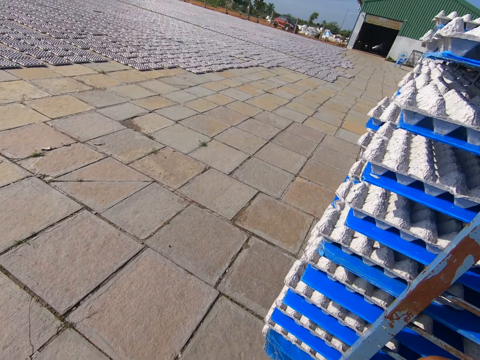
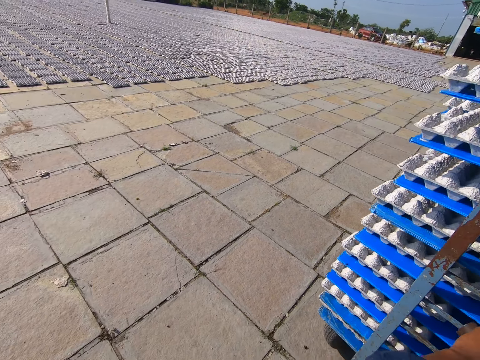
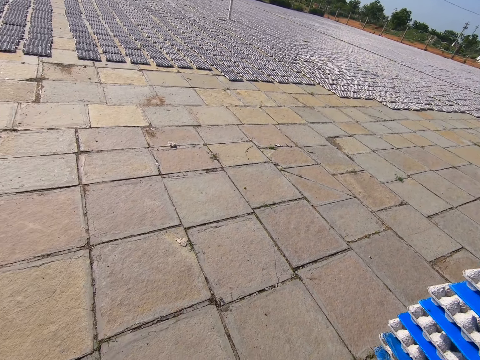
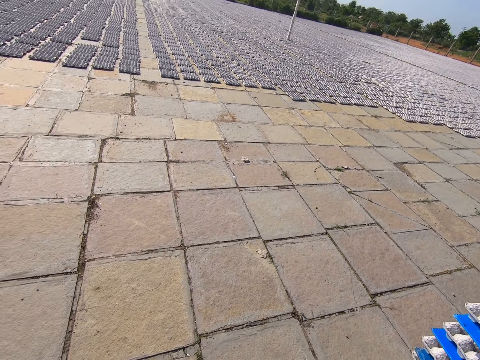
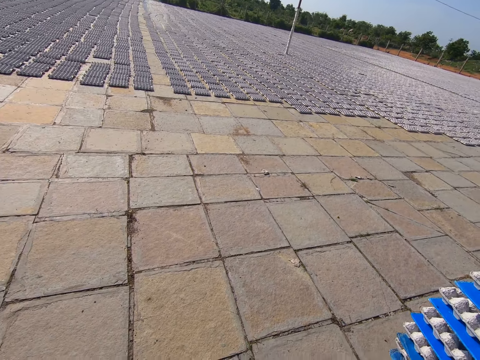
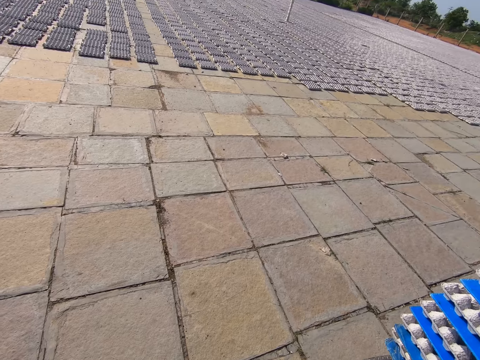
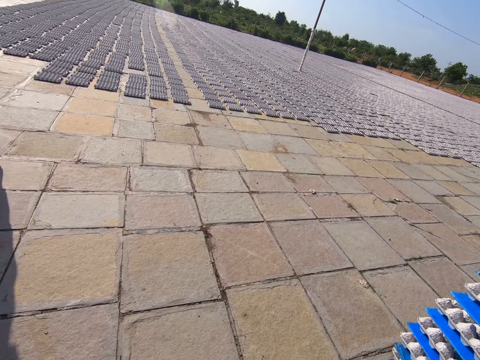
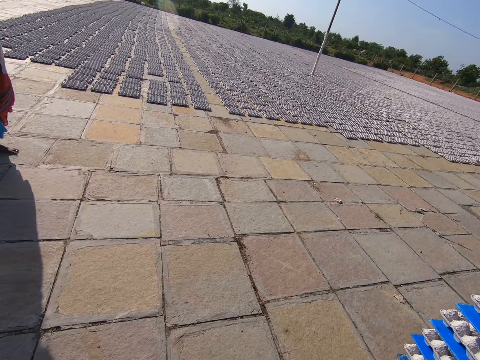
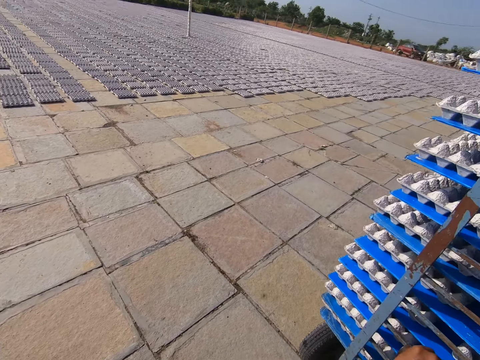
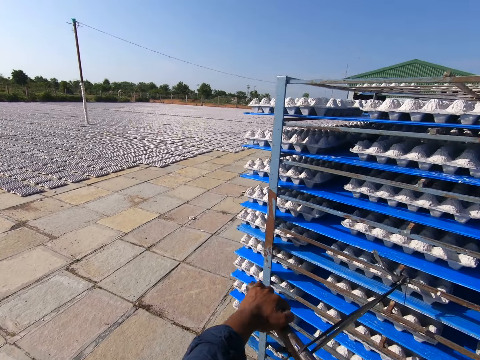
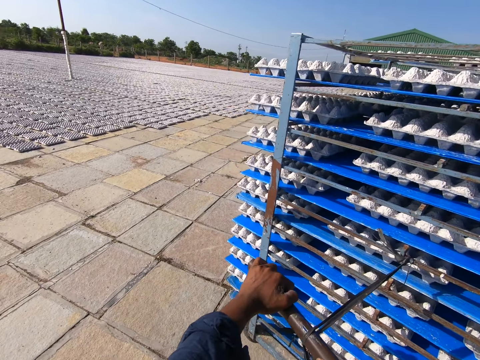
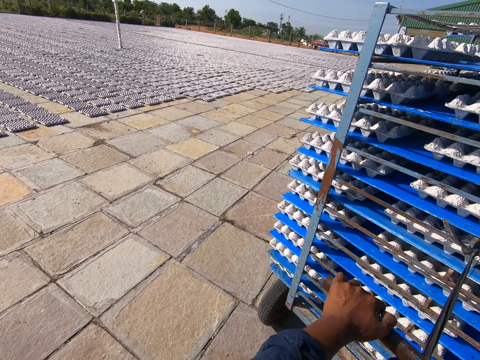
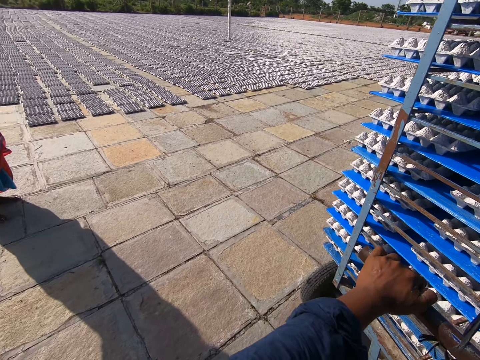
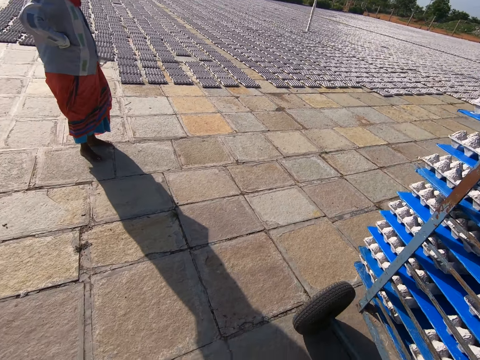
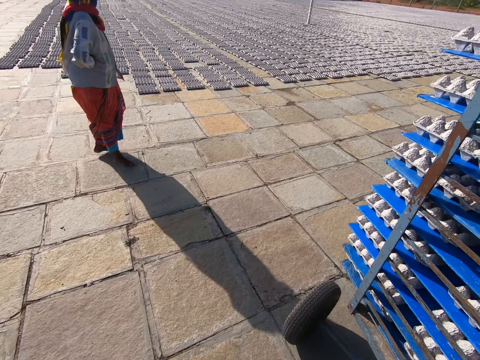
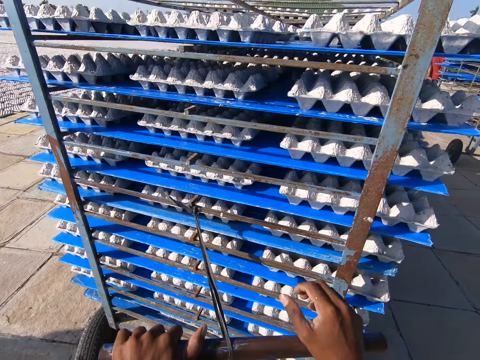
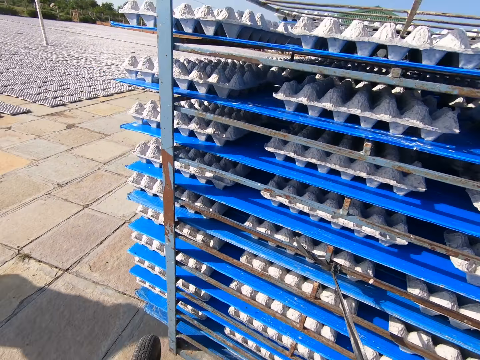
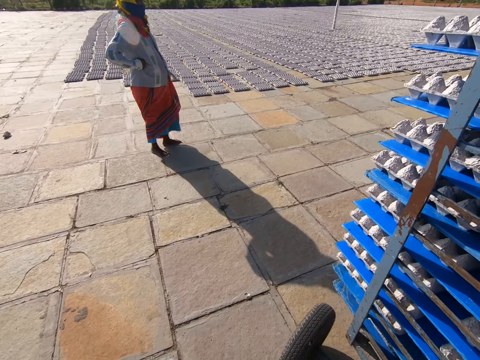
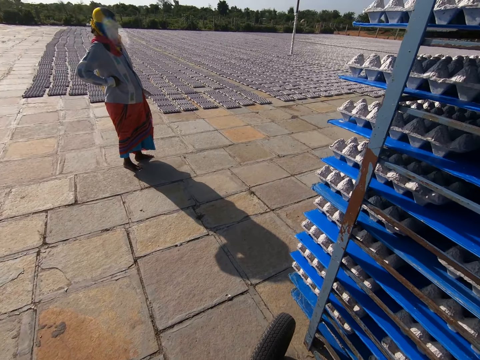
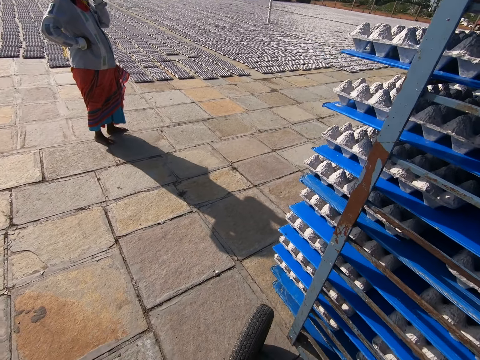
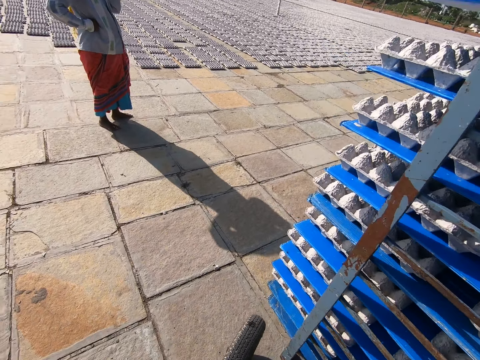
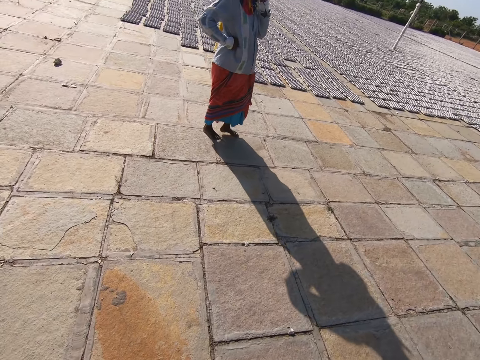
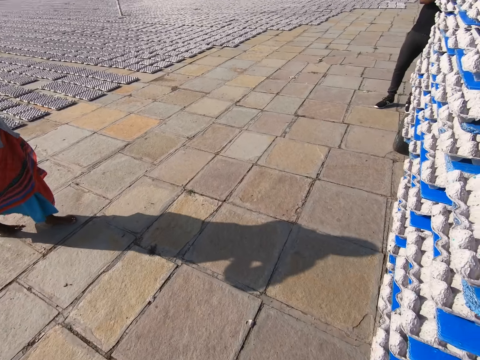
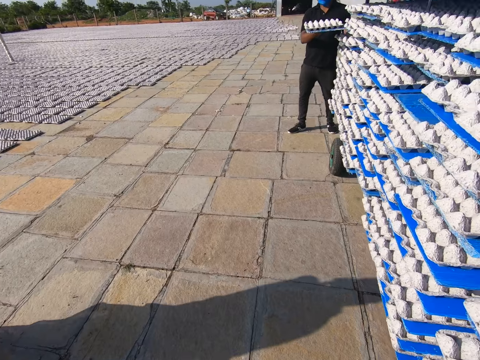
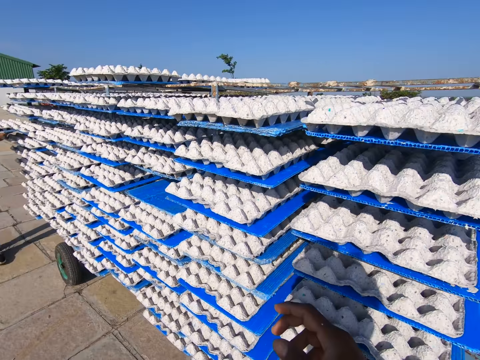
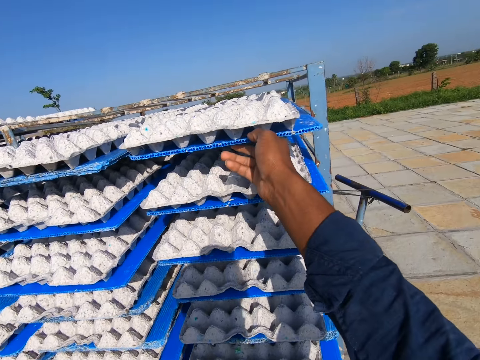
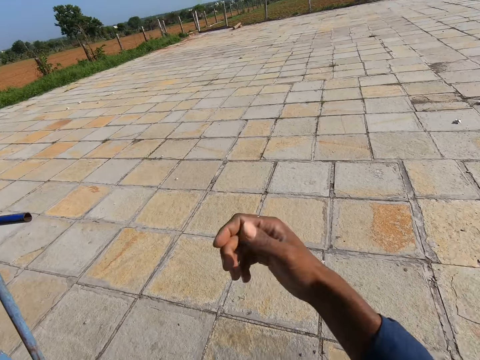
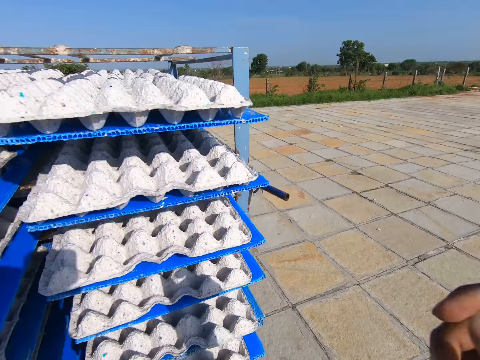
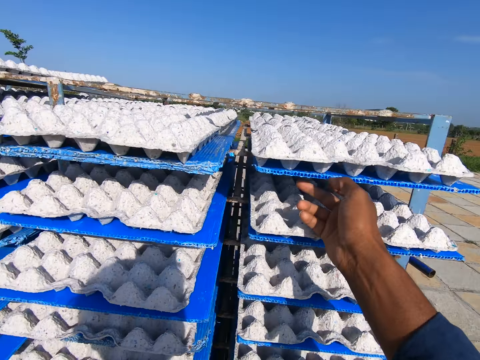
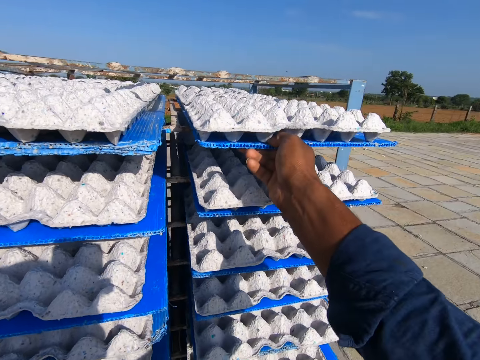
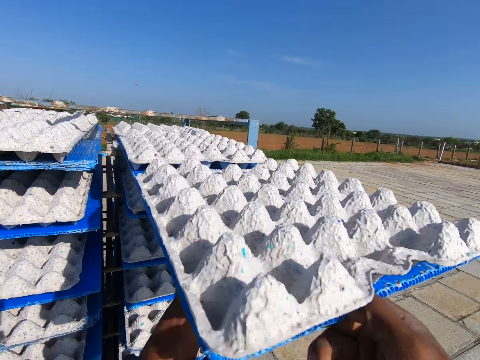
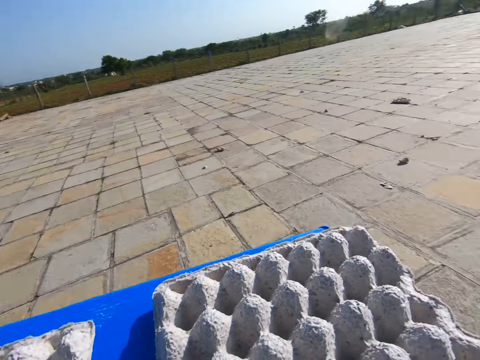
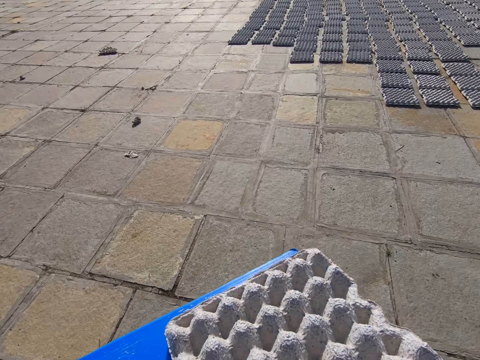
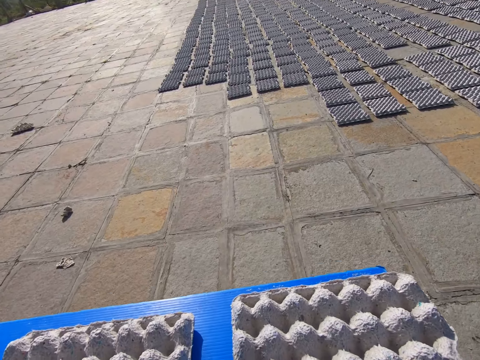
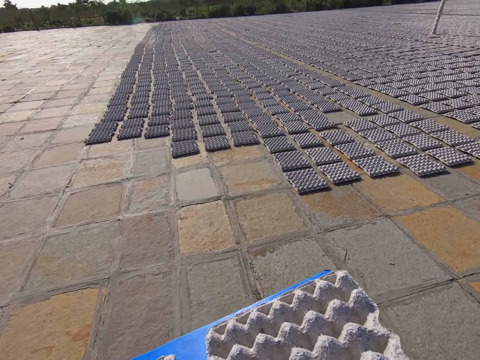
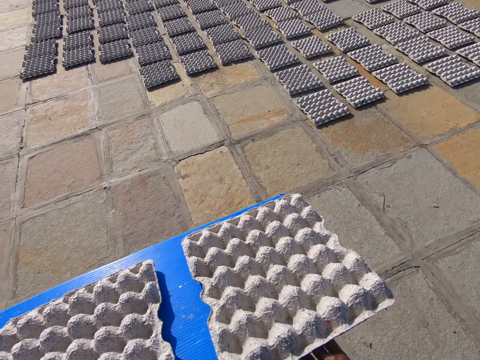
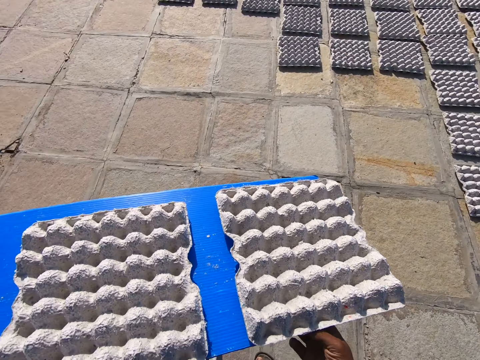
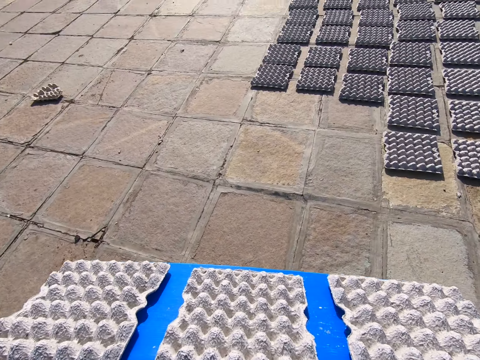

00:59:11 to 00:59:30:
The camera wearer pulls the trolley. A man pulls a tray from the rack with his hands. The camera wearer pulls a tray from the rack with his hands. He moves around.

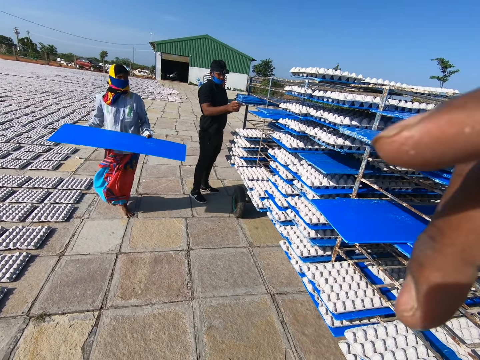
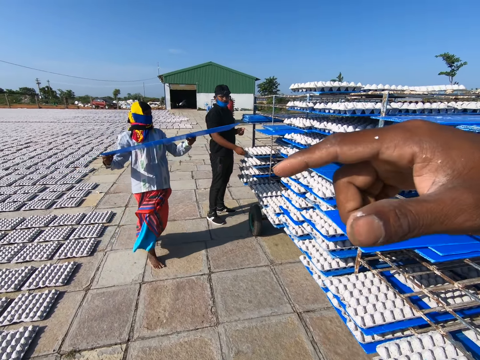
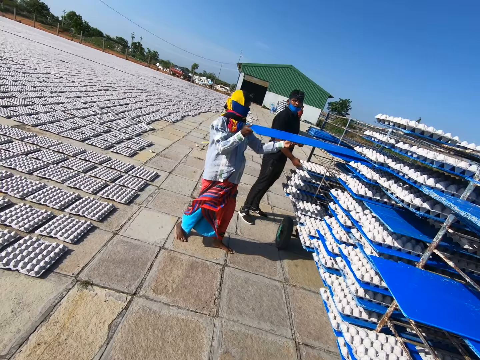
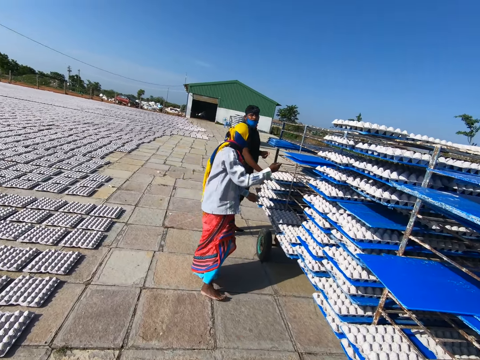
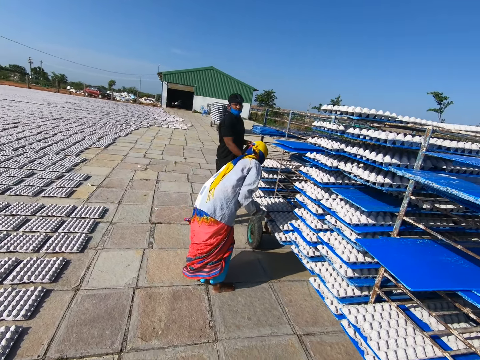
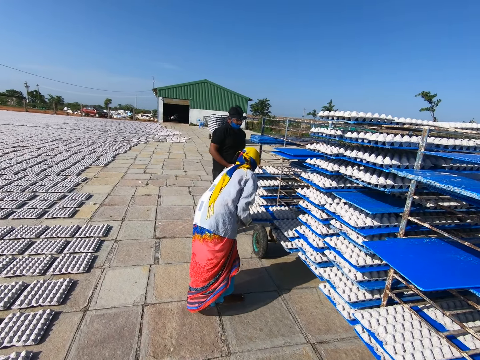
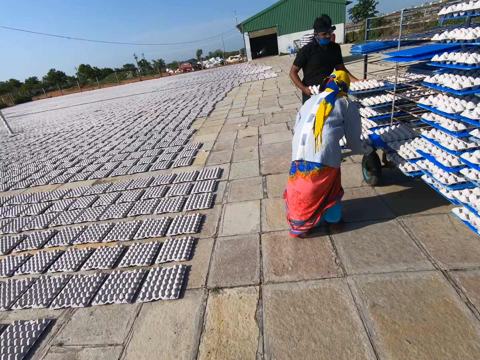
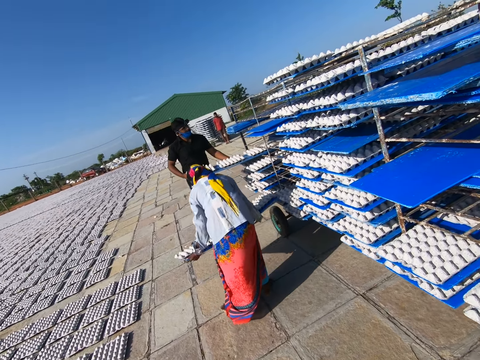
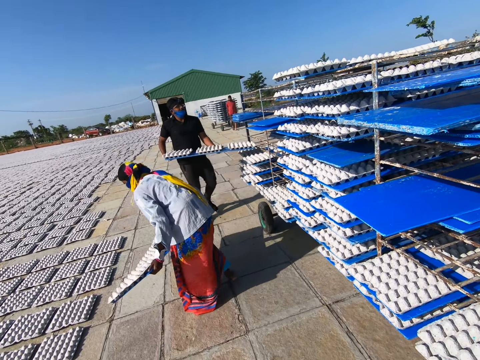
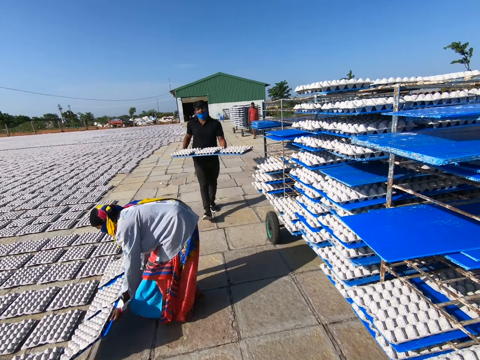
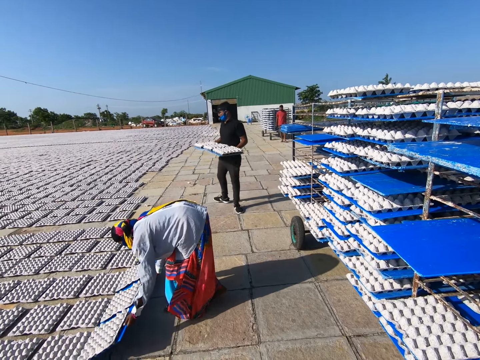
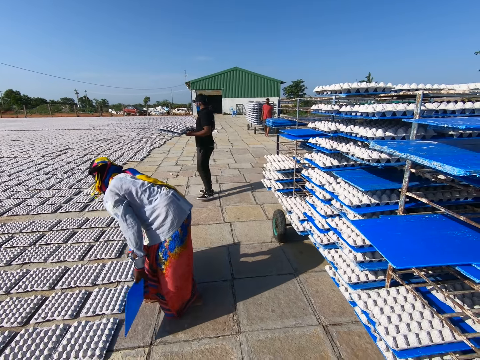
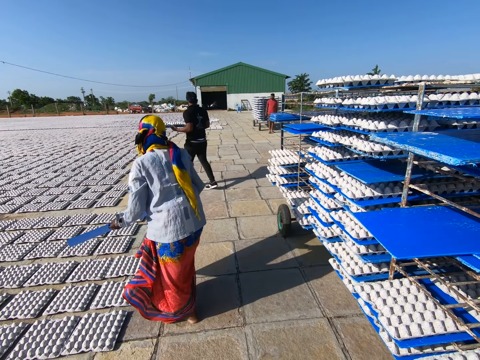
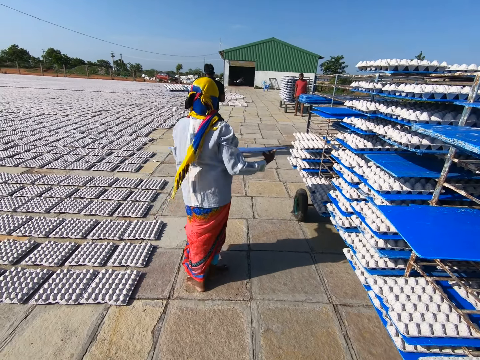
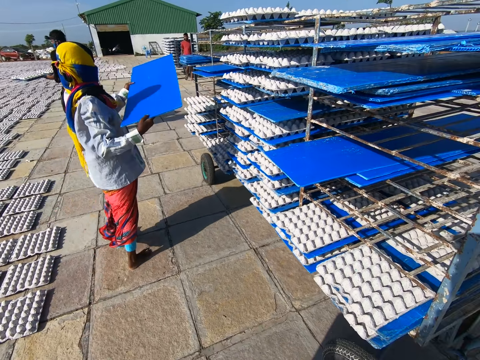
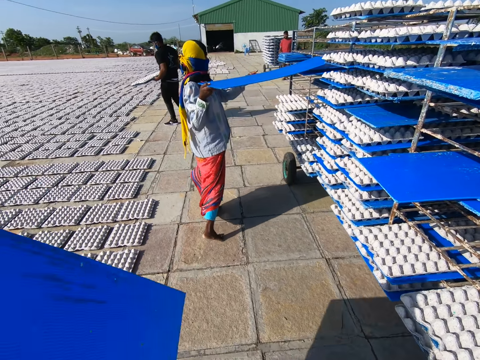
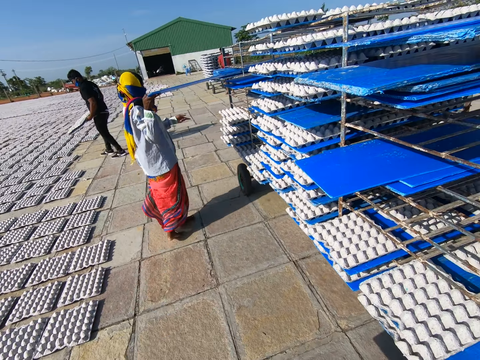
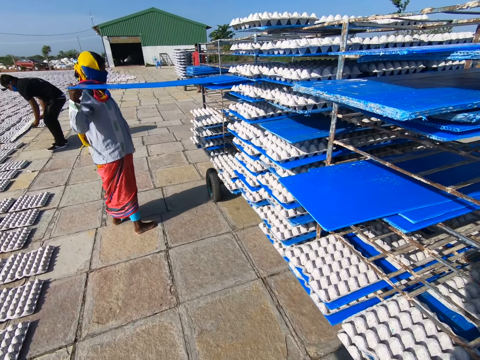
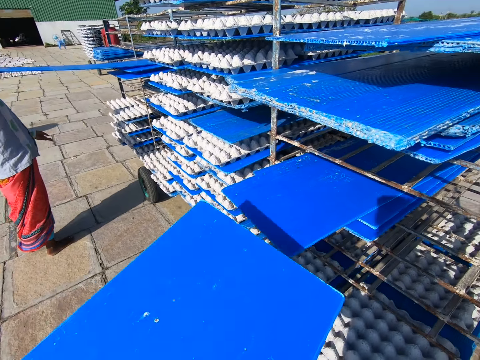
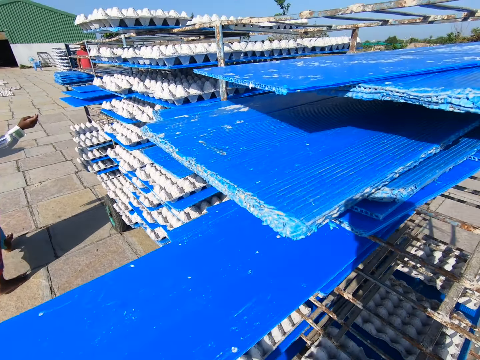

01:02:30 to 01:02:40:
The camera wearer moves a hand. A woman places the tray in the rack with her hands. The woman pulls a tray from the rack with her hands. A man pulls a tray from the rack with his hands. The woman drops the egg crates on the tray on the floor with her hands. The woman places the tray in the rack with her hands.
